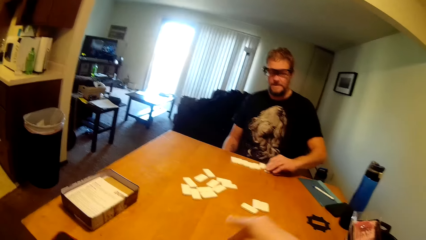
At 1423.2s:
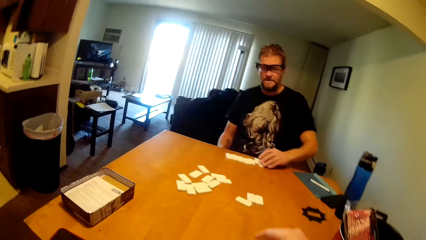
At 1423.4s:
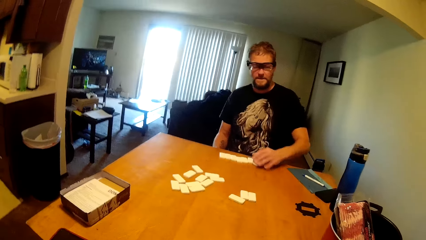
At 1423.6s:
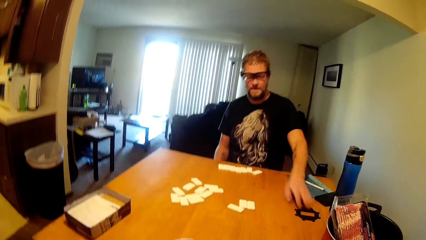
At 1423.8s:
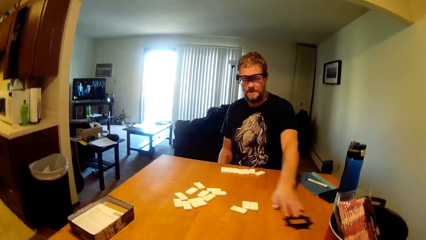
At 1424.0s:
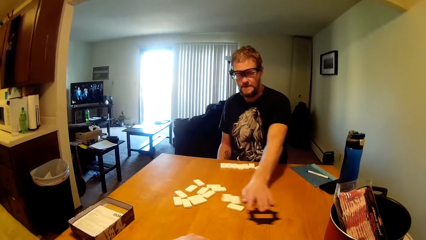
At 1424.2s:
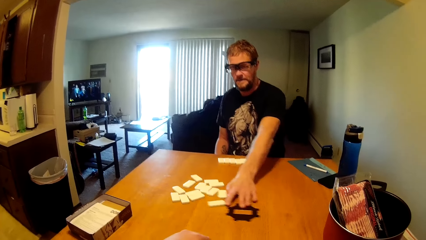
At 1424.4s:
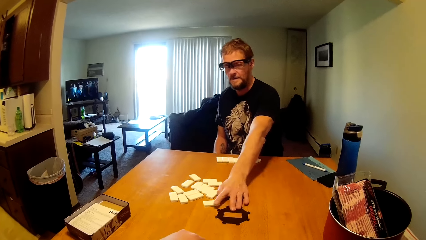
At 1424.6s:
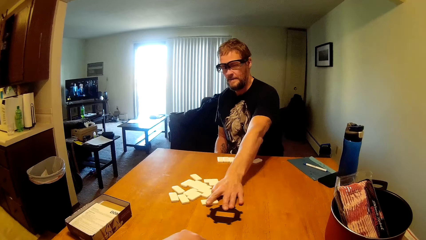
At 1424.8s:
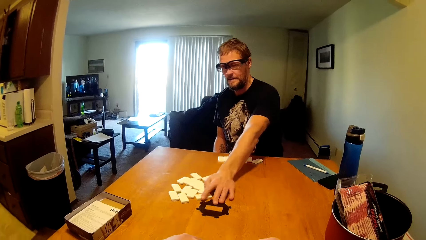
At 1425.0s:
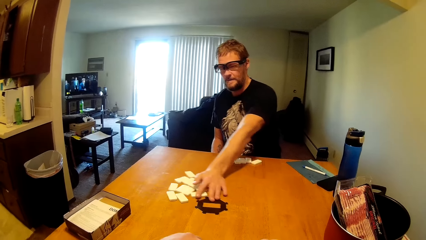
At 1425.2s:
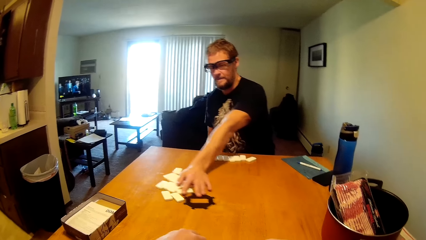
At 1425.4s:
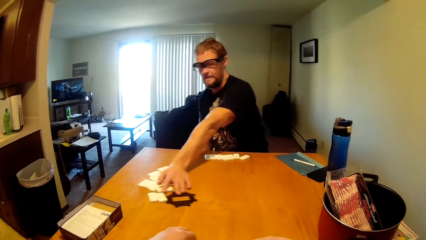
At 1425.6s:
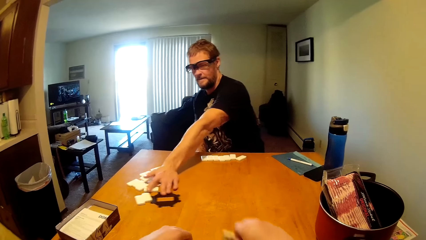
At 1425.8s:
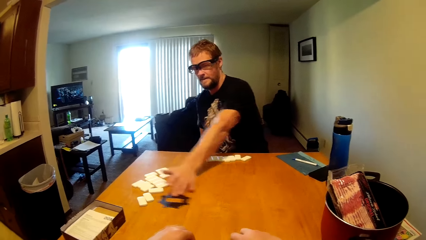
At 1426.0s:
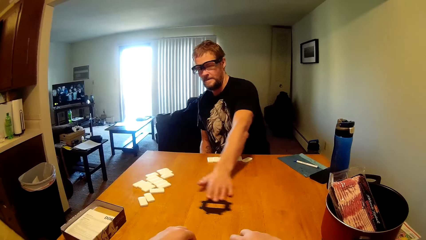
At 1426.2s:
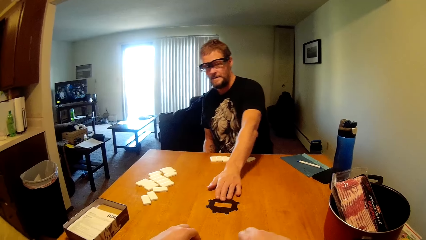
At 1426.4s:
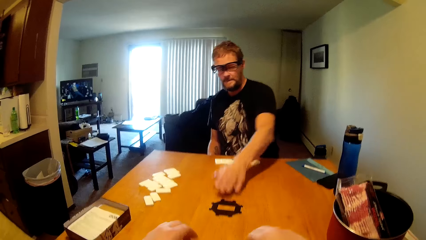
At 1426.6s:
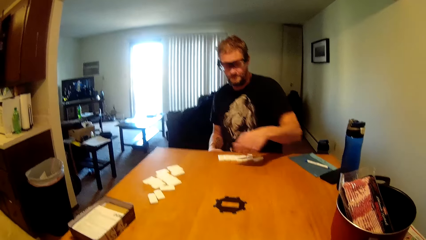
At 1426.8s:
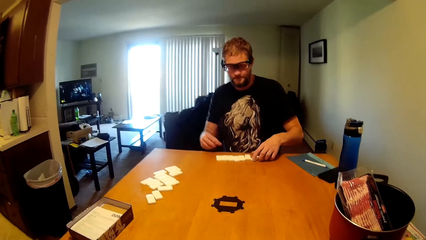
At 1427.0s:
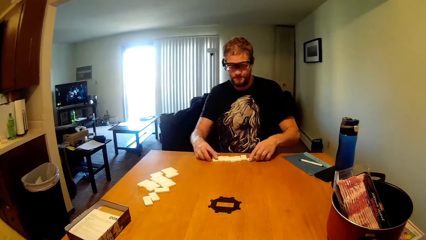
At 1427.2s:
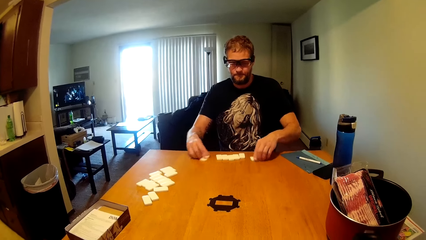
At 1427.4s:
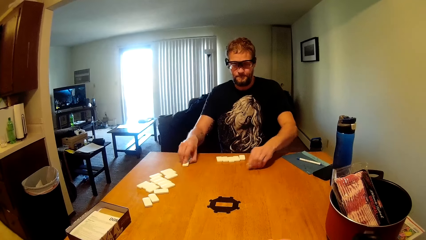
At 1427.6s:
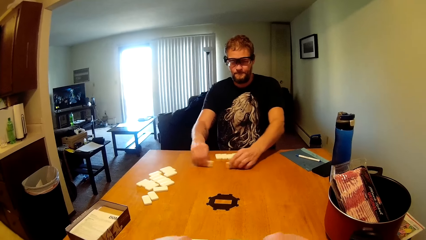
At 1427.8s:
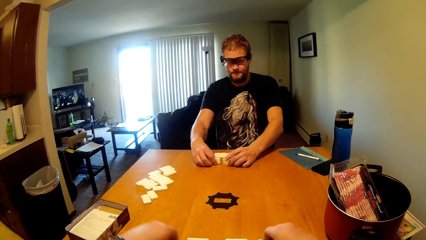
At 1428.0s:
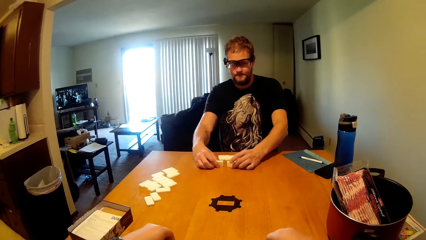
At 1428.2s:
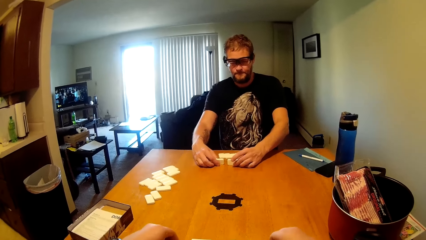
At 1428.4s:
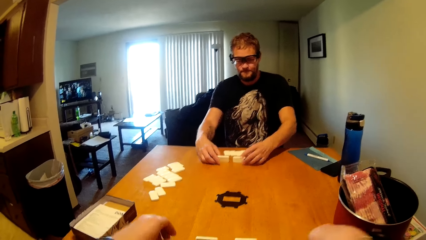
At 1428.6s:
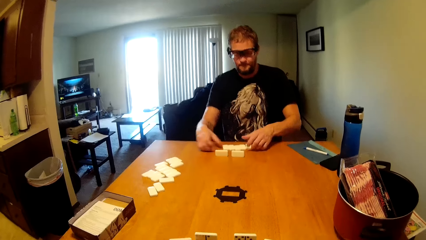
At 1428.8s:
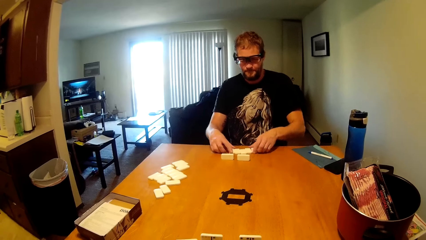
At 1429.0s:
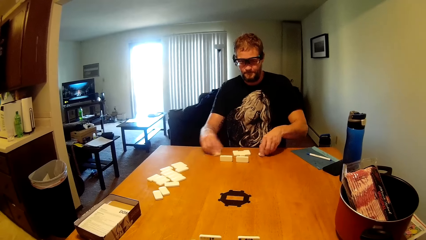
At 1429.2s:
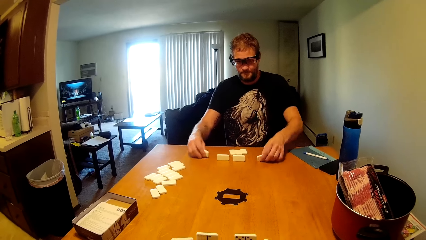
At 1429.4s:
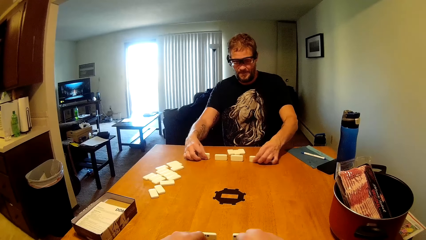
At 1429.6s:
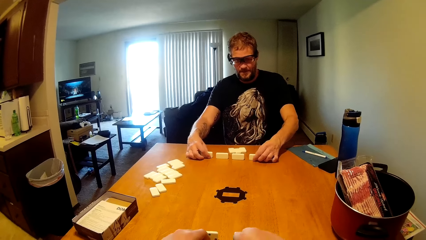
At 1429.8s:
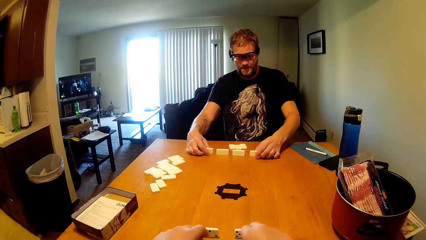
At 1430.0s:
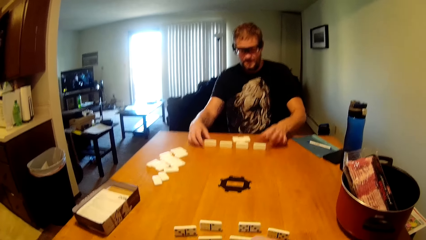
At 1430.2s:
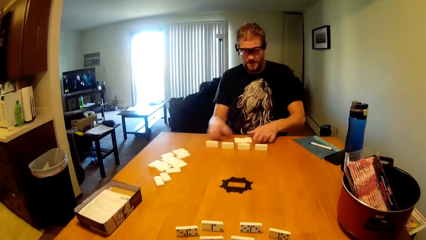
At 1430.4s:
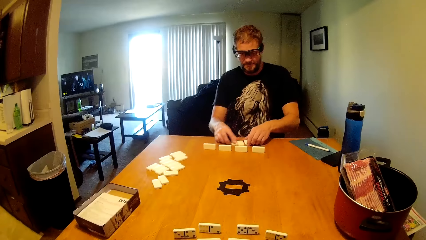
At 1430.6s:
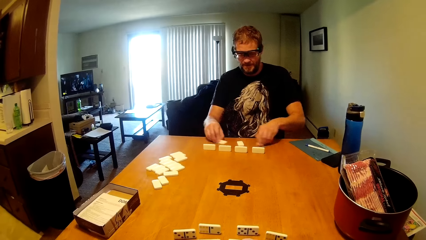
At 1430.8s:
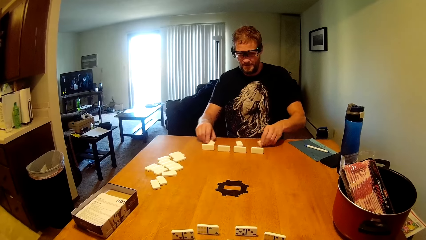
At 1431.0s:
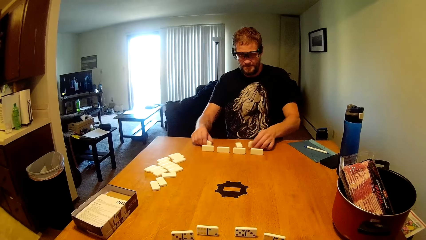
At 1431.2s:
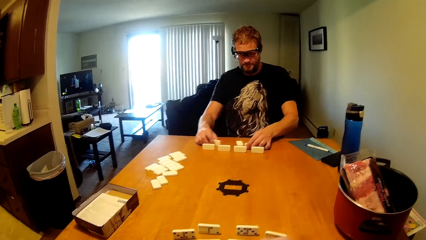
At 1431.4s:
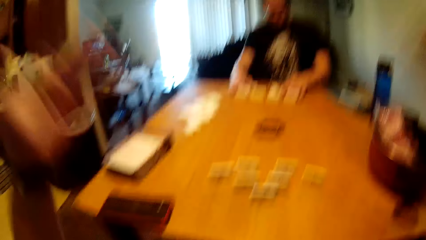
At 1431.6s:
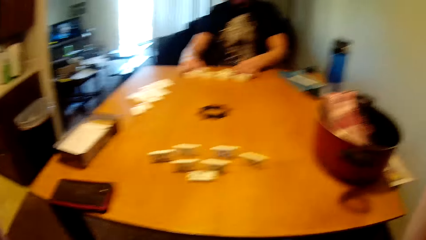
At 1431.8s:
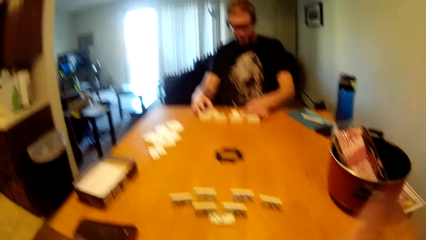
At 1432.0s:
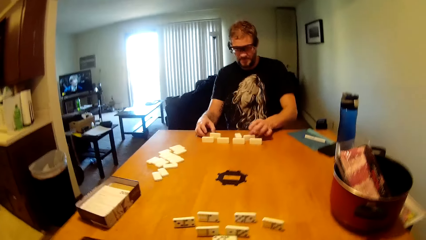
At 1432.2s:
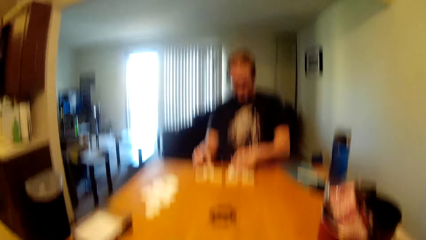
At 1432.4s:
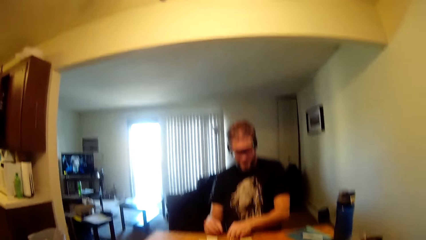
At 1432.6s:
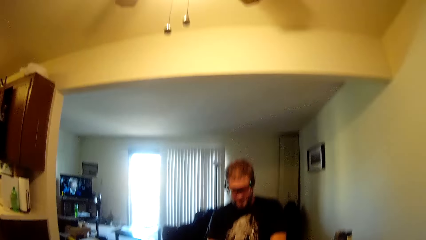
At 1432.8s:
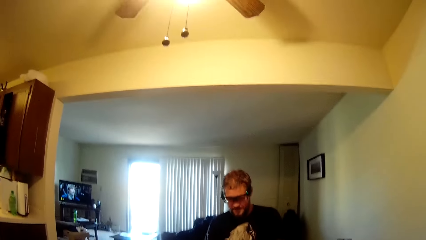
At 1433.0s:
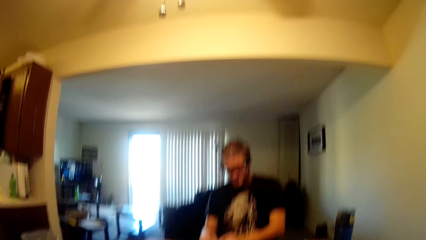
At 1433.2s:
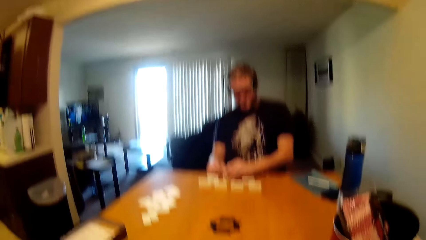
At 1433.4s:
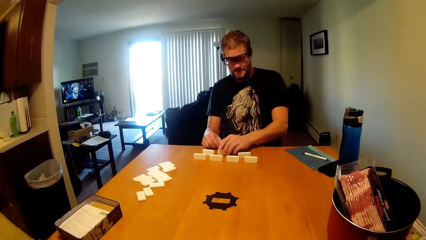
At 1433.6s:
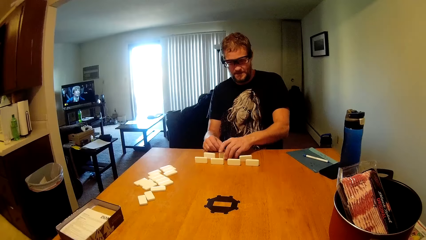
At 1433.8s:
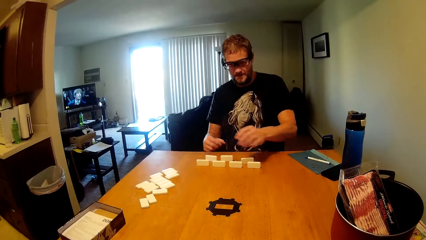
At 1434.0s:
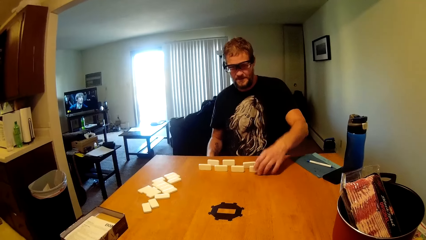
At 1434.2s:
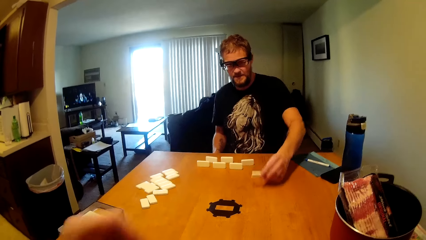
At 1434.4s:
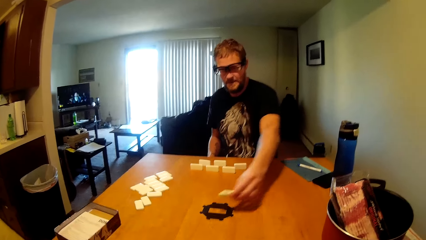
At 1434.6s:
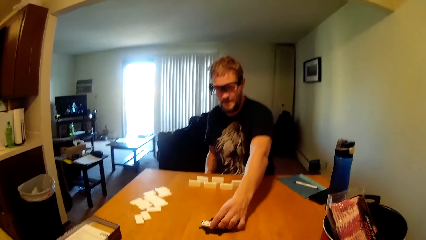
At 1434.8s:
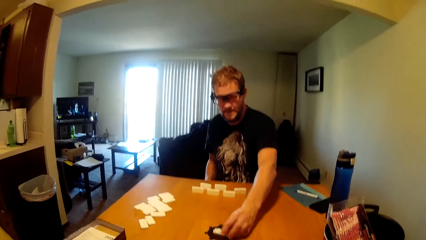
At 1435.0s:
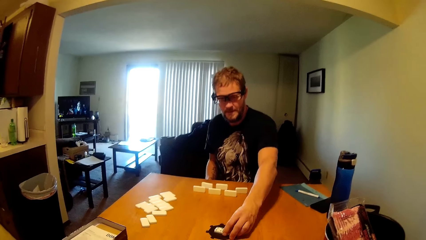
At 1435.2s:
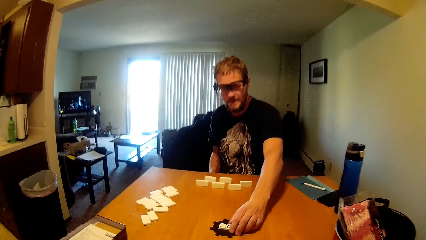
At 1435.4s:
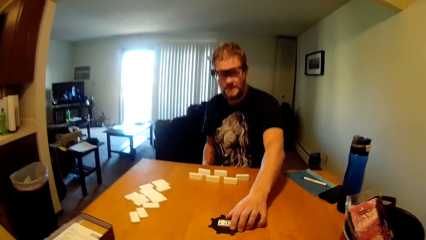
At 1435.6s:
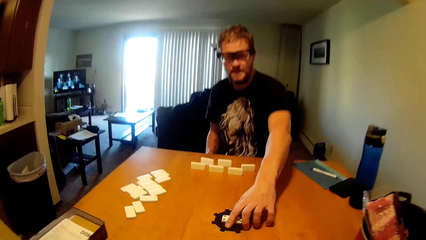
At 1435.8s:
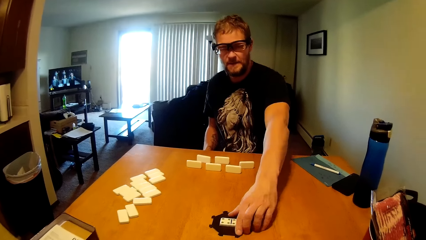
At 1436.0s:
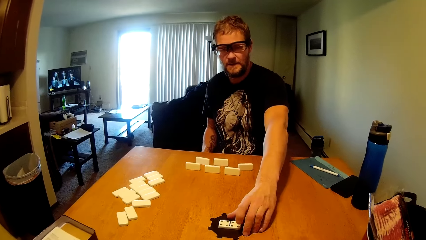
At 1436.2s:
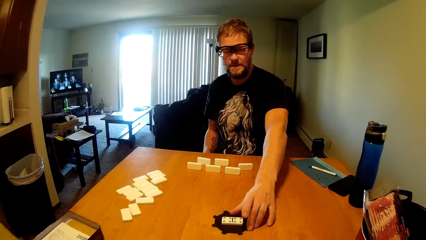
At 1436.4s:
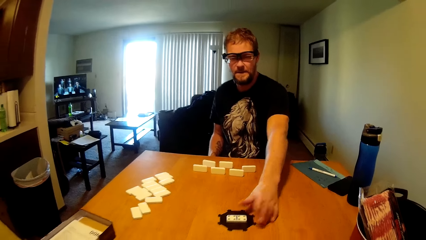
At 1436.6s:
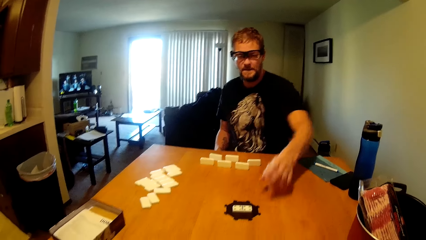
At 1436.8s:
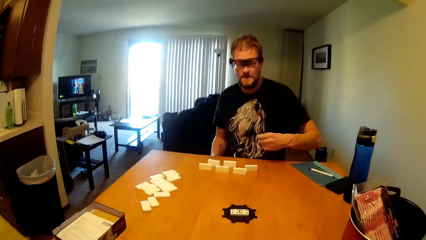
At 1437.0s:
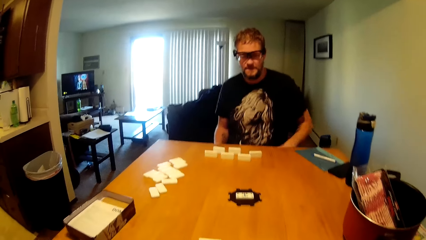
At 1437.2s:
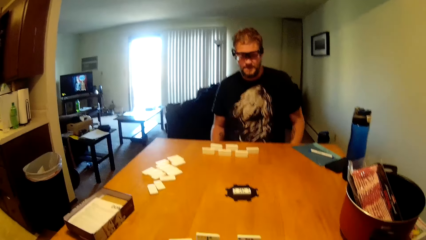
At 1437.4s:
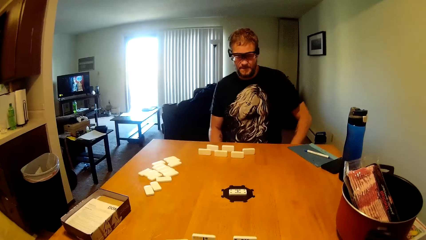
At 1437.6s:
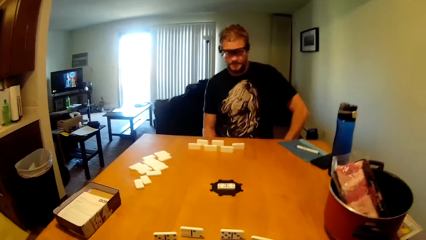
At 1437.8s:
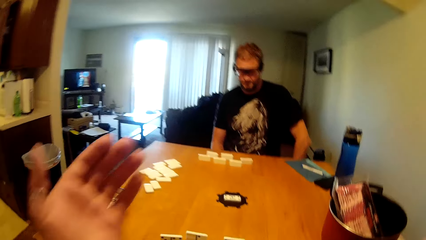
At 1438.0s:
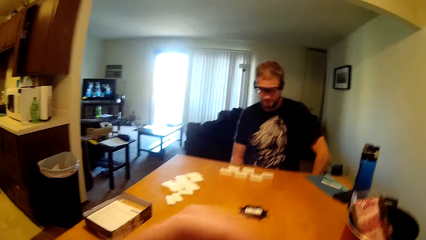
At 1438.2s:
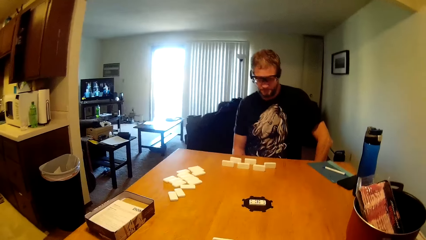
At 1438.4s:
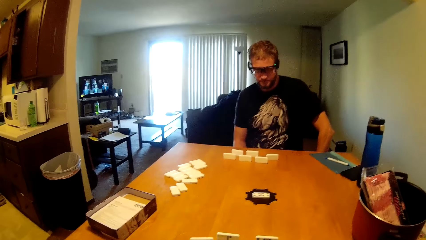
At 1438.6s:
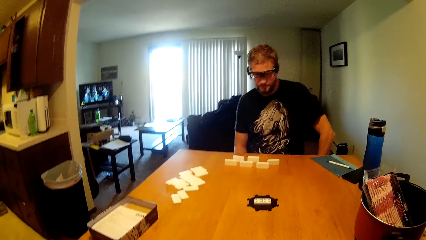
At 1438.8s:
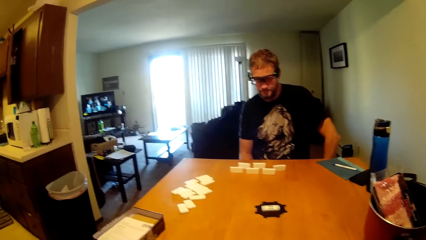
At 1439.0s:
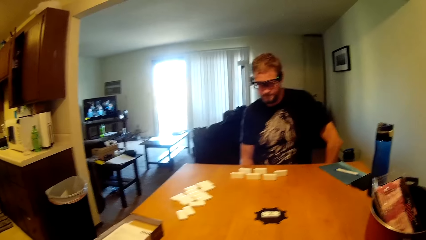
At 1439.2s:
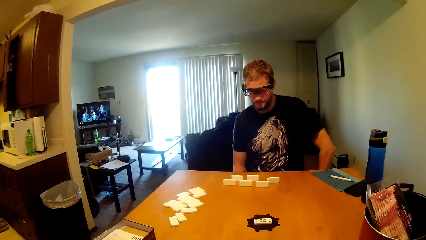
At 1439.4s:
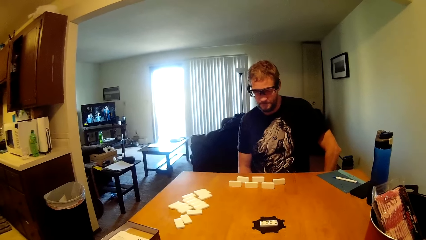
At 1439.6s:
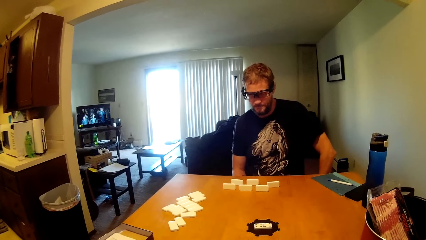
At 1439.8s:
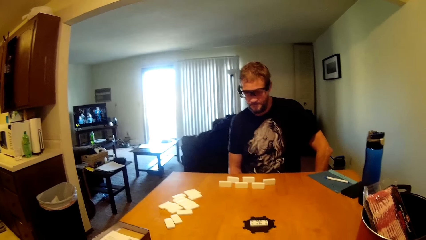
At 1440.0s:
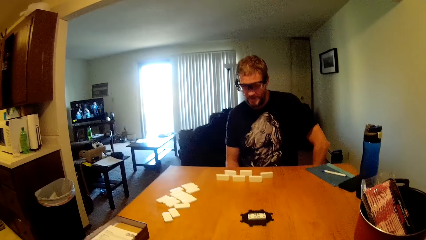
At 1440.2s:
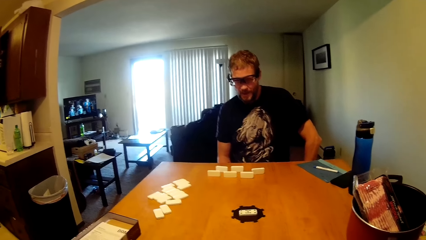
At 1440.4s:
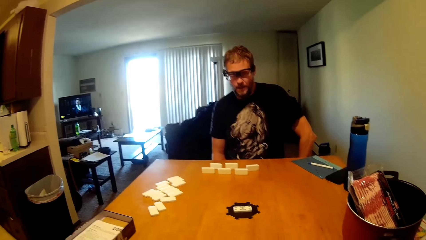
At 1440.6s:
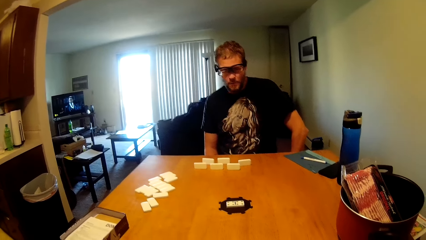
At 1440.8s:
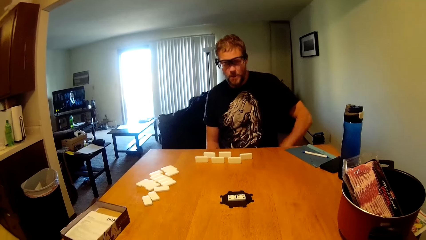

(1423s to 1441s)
A man groups dominoes on the table, puts something in the middle of the table and arranges dominoes on the table. He holds a dice. He holds a dice again. The camera wearer arranges dominoes on the table. He puts down a dice. The man puts a domino in the center of something. The camera wearer claps his hands.
